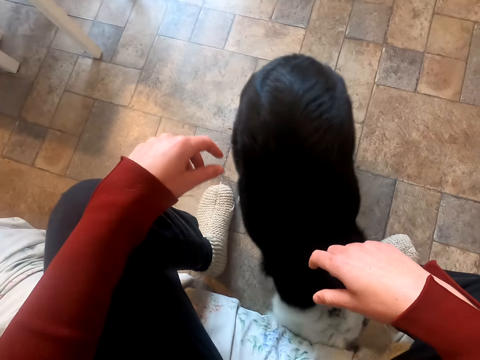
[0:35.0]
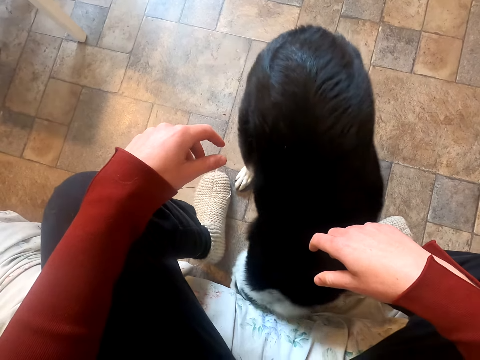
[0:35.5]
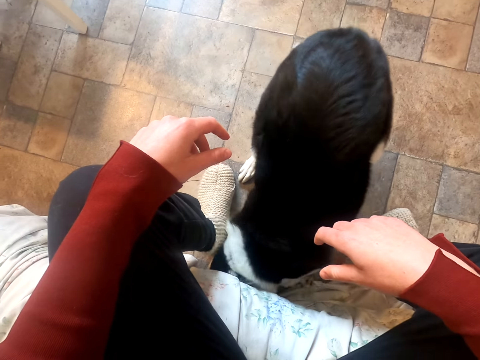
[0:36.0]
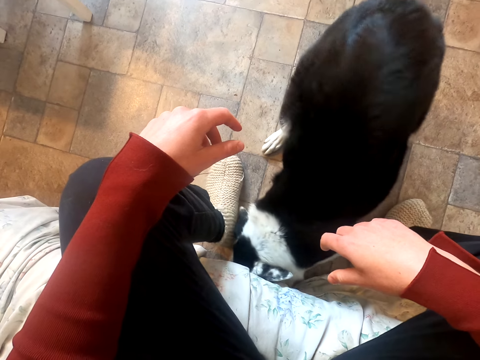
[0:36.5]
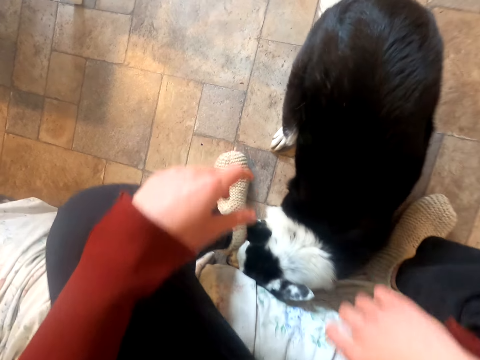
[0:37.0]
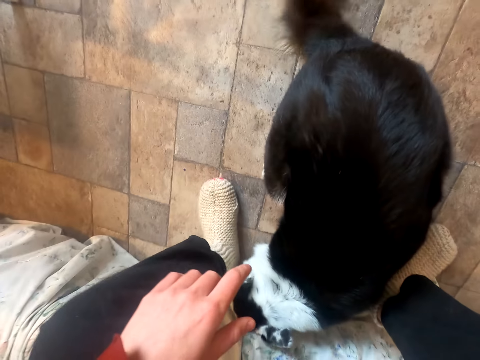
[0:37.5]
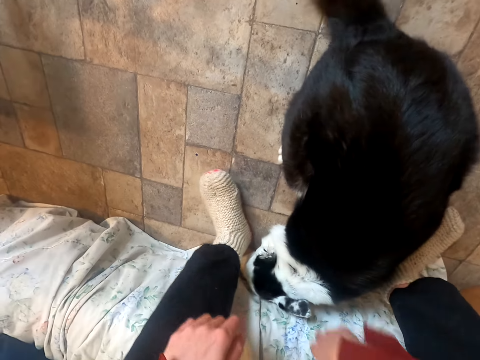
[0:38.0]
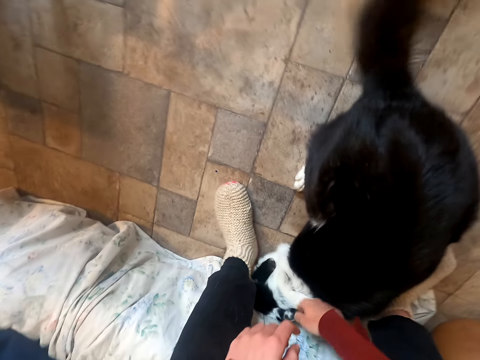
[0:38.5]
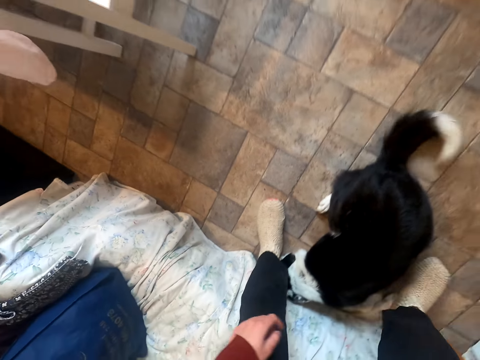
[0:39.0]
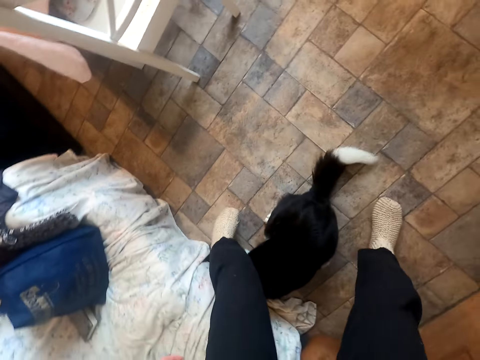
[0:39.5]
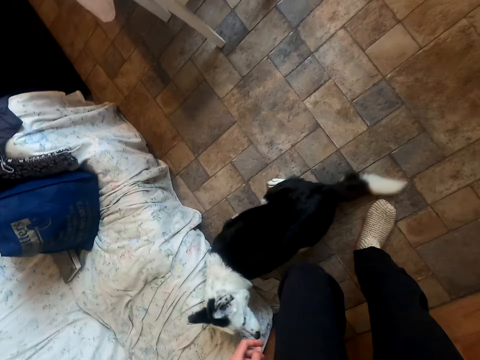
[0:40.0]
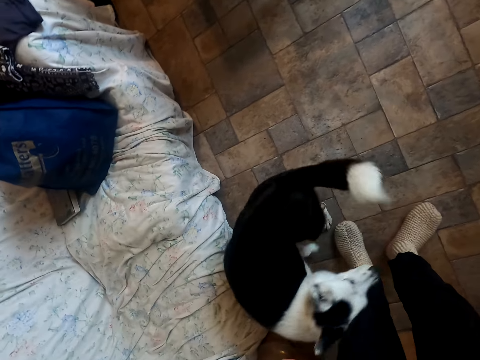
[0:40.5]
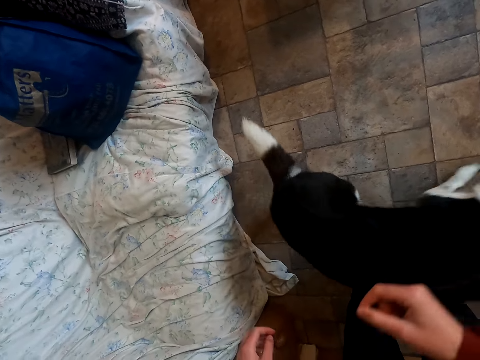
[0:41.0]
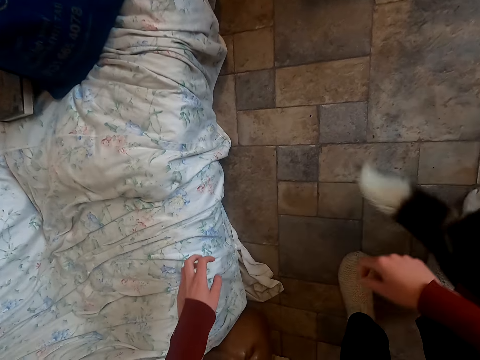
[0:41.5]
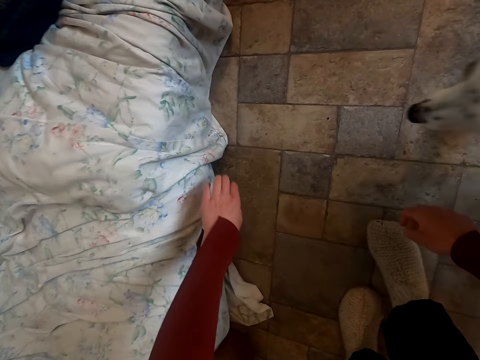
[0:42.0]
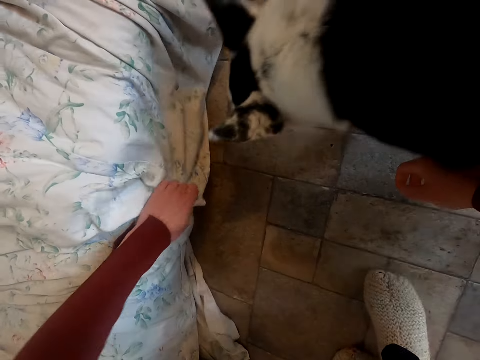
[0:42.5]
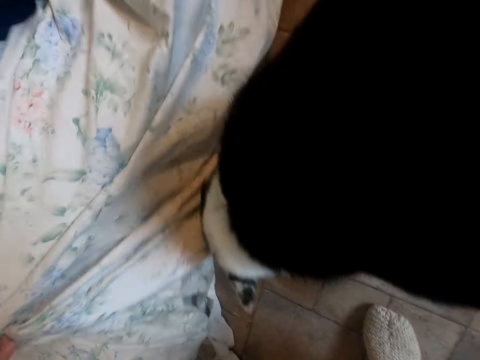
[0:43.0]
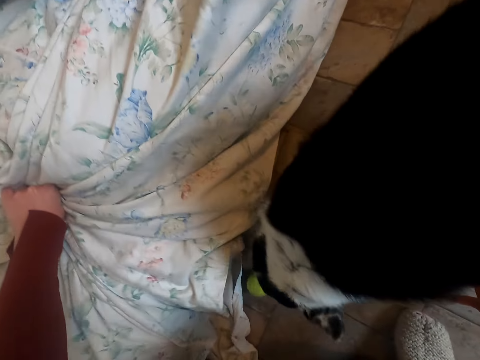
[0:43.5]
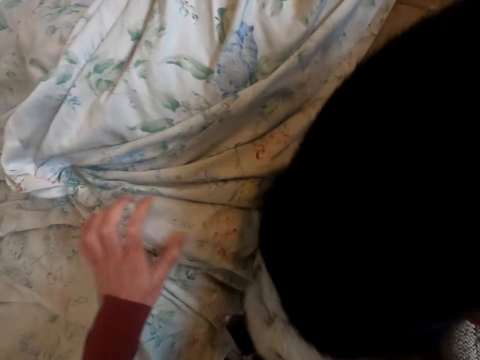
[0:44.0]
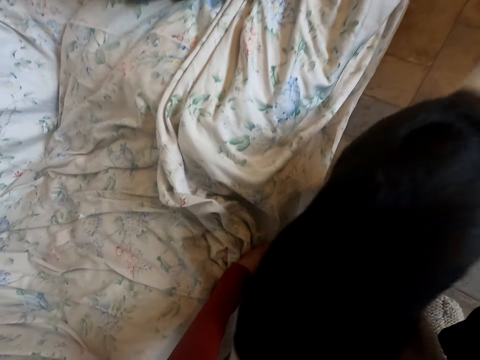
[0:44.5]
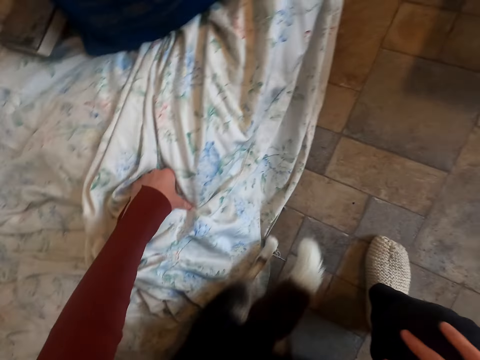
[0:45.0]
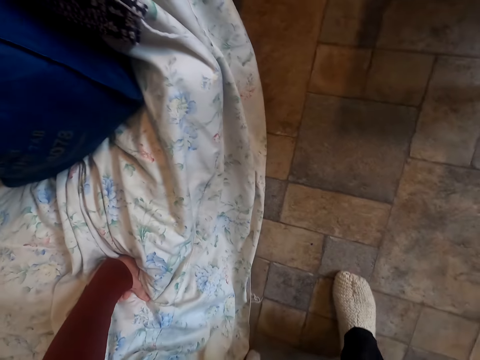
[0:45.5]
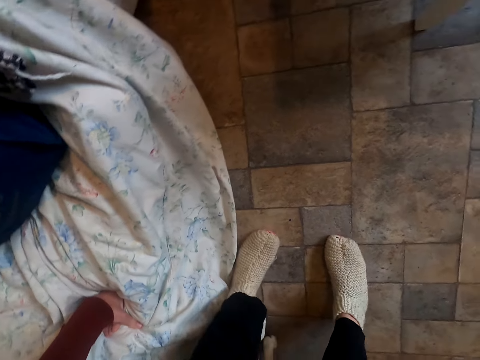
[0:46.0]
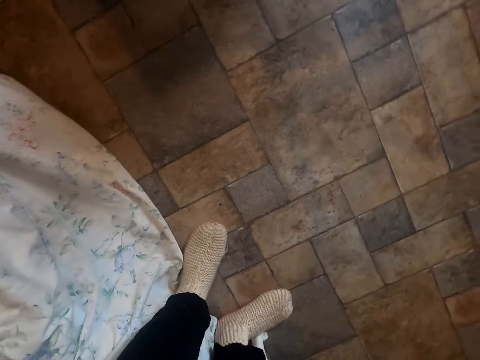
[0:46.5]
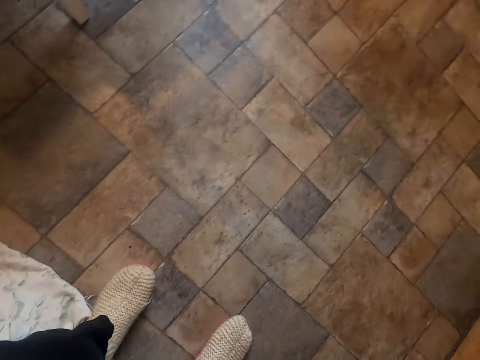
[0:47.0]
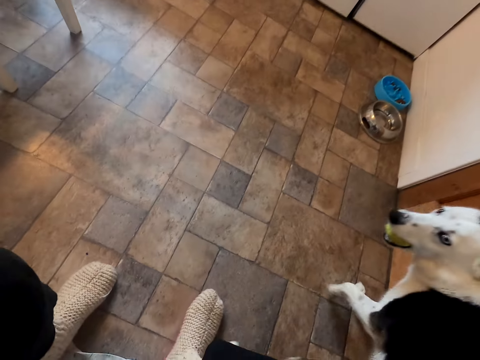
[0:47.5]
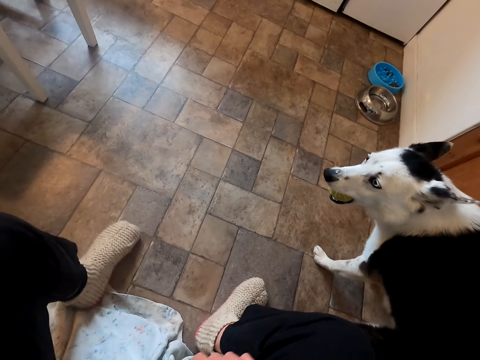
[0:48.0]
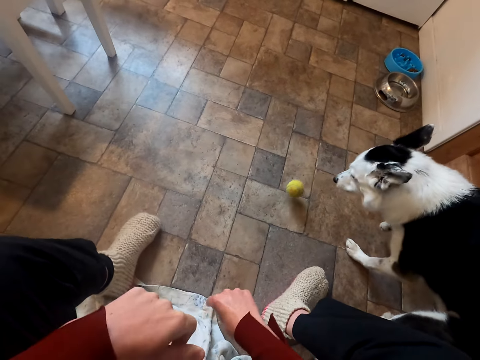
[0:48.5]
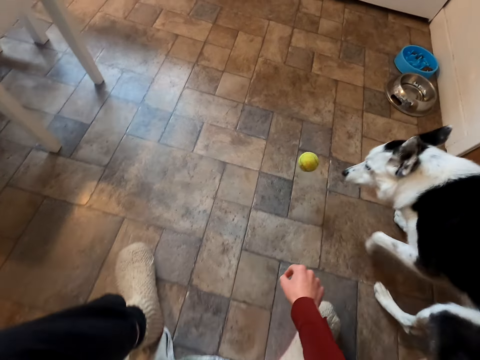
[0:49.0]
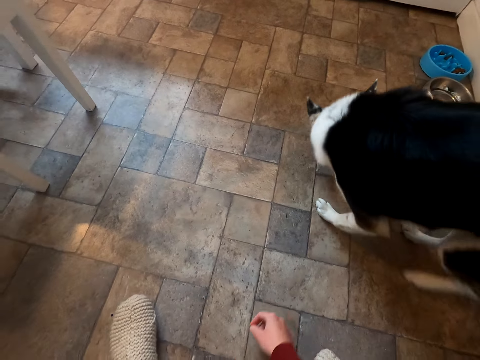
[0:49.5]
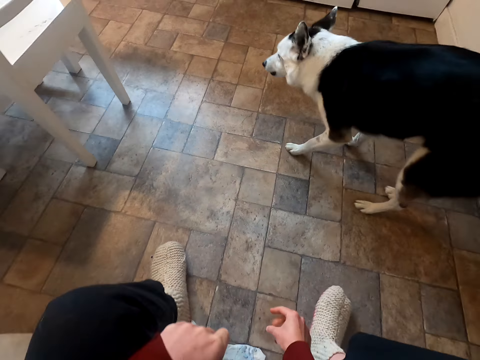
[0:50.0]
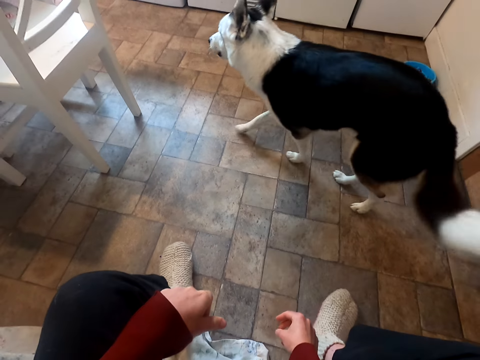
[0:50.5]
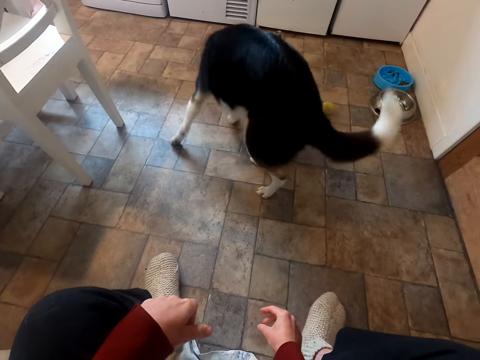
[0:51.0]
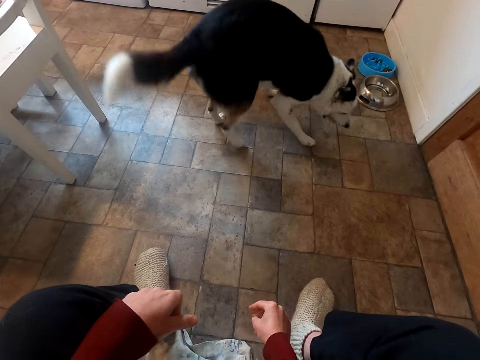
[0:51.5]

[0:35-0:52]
The camera wearer stares at the dog. He stands beside the sofa seat. He moves the cloth on the sofa. He pulls the material. He sits on the sofa seat. He stares at the dog. He stretches his hand towards the ball.

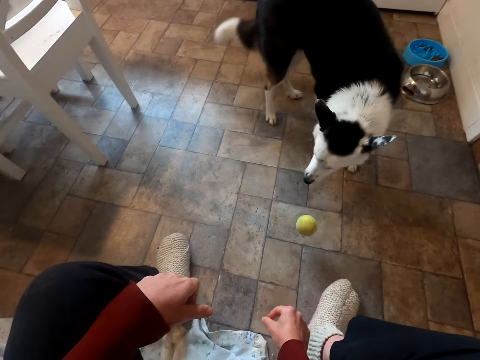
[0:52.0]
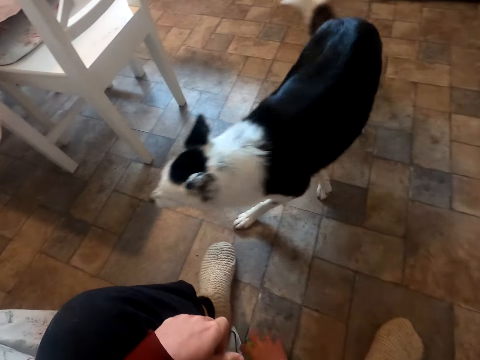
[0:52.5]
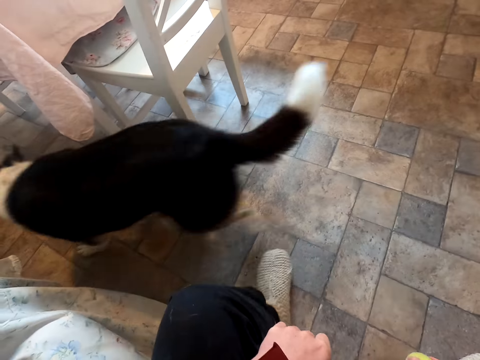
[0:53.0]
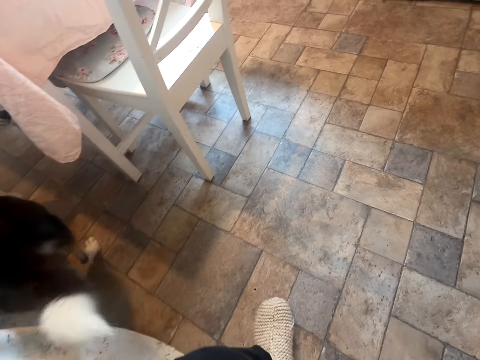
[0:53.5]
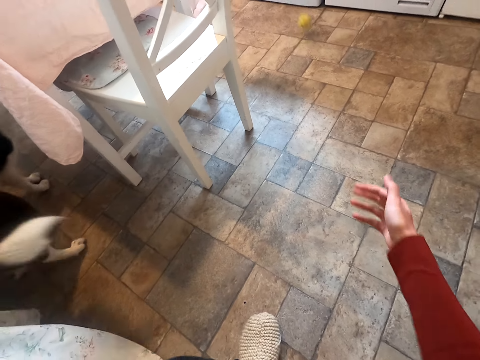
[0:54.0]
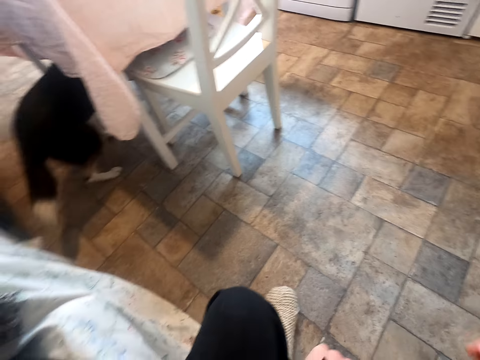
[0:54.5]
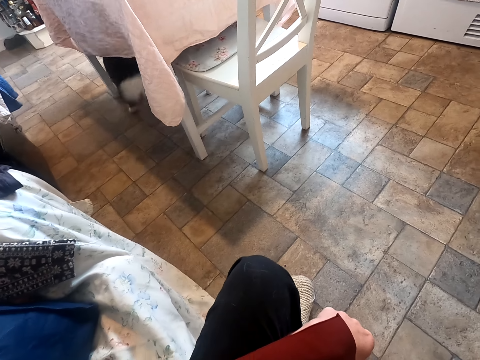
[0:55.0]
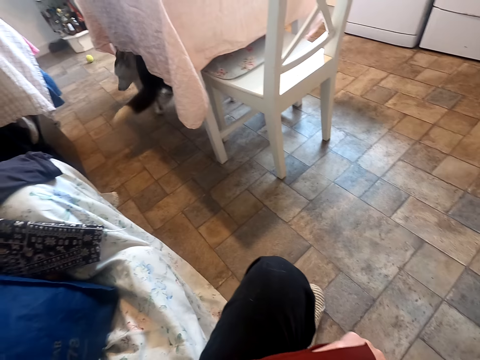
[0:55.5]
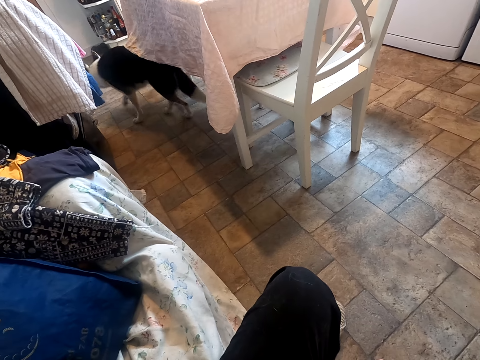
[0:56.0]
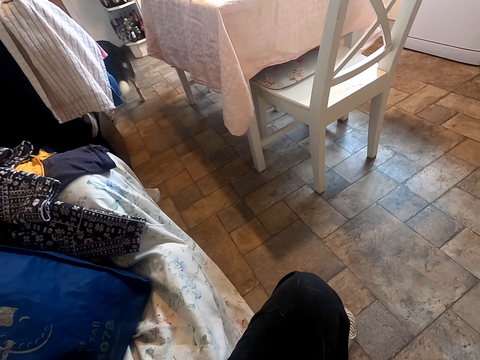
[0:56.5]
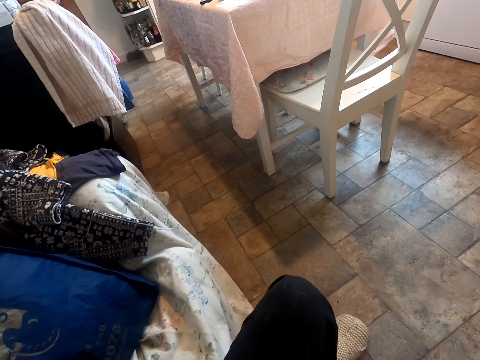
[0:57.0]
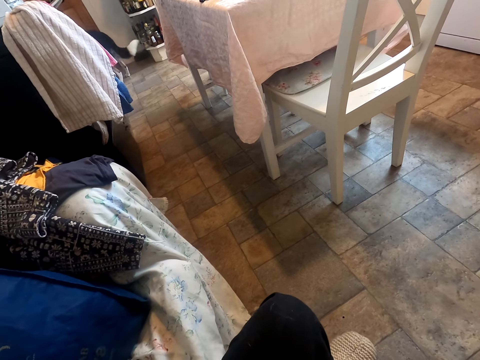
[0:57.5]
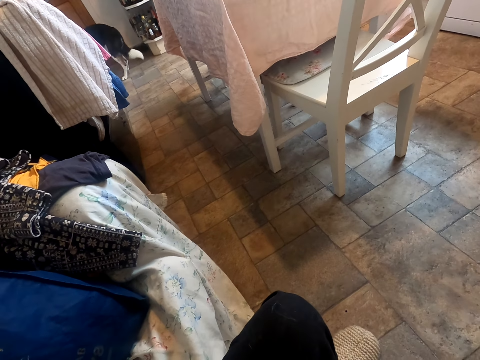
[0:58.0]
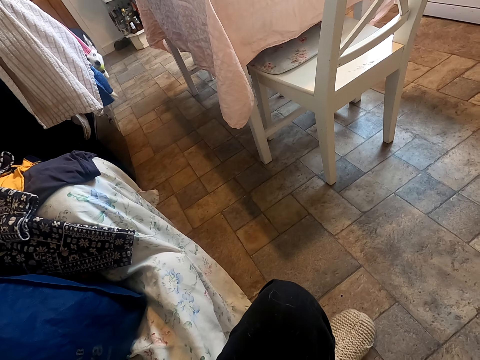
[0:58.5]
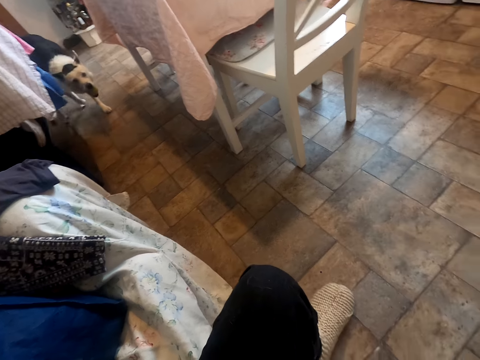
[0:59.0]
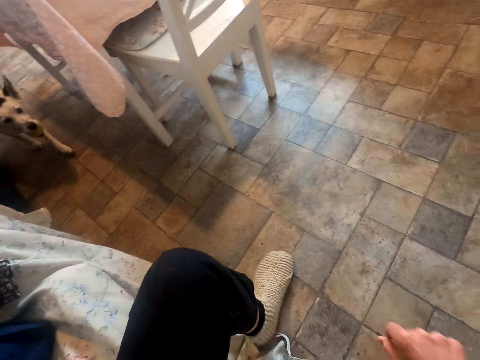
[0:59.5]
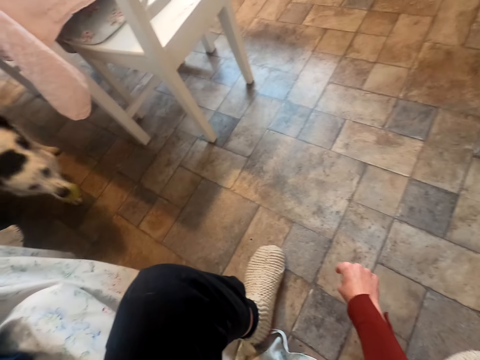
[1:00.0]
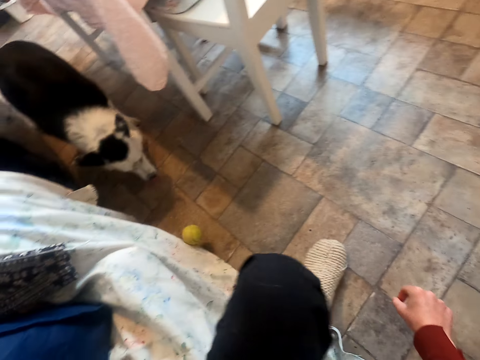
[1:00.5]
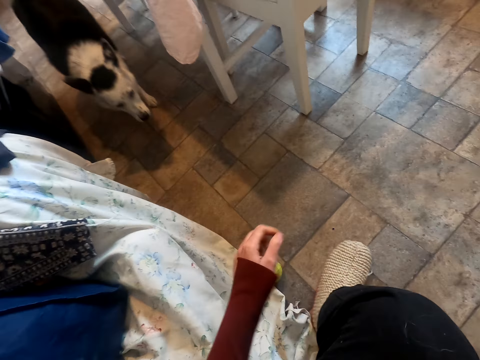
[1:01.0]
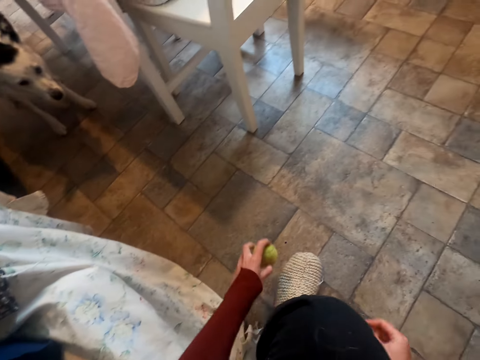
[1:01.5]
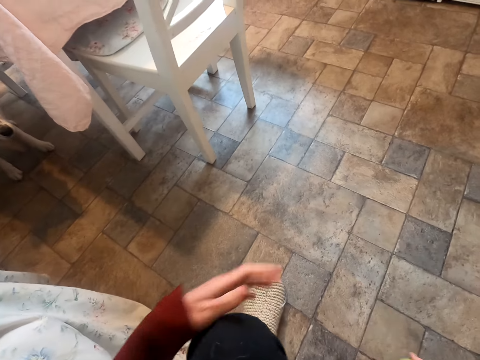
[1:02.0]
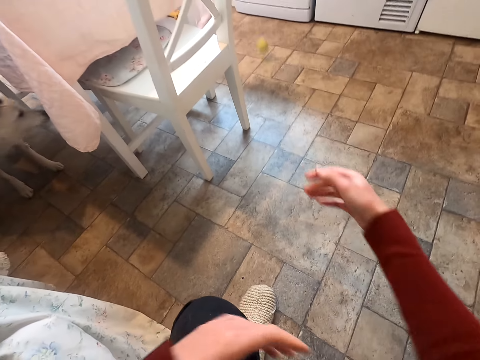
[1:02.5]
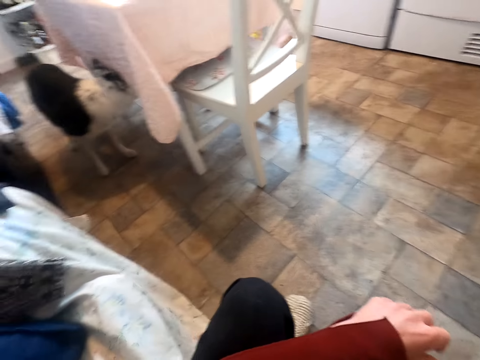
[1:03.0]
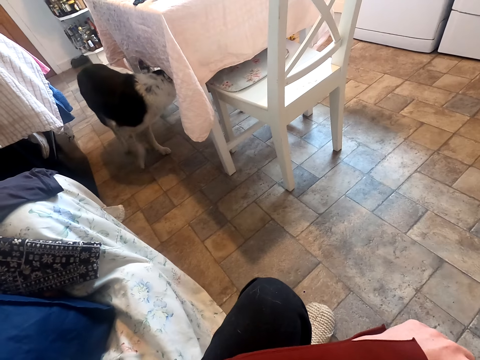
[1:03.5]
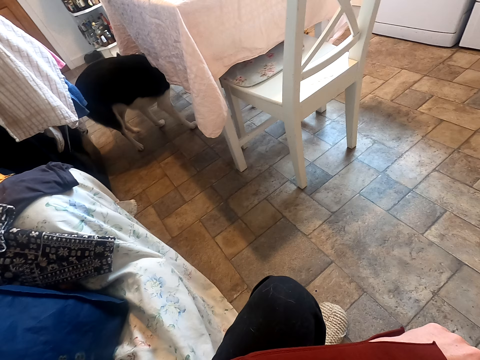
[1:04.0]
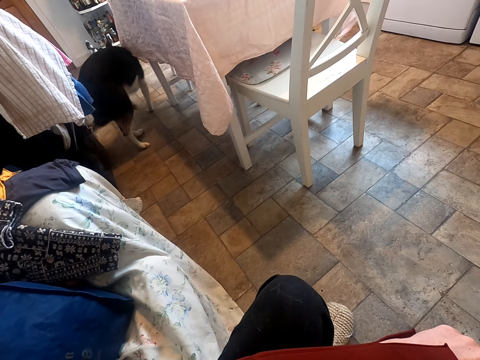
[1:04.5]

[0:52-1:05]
The camera wearer throws the ball on the floor. They stare at the dog. They pick up the ball from the floor, hold the ball with the other hand and throw the ball on the floor. They stare at the dog.
